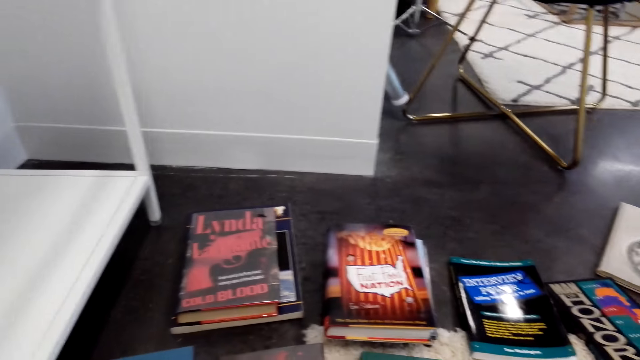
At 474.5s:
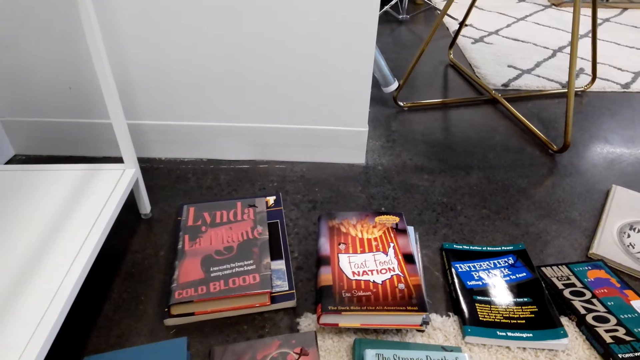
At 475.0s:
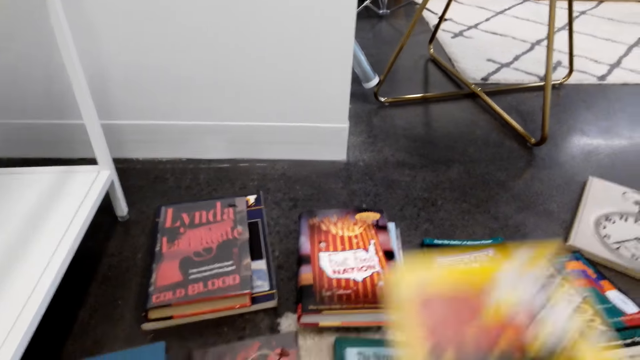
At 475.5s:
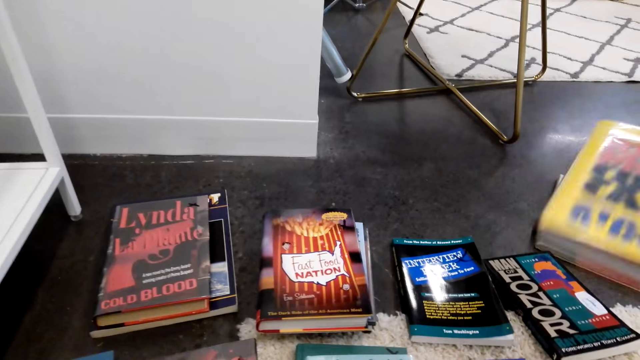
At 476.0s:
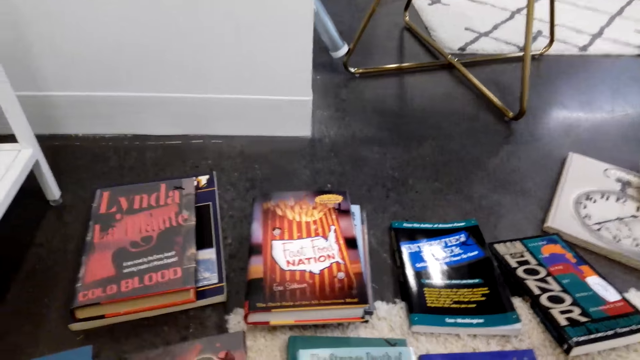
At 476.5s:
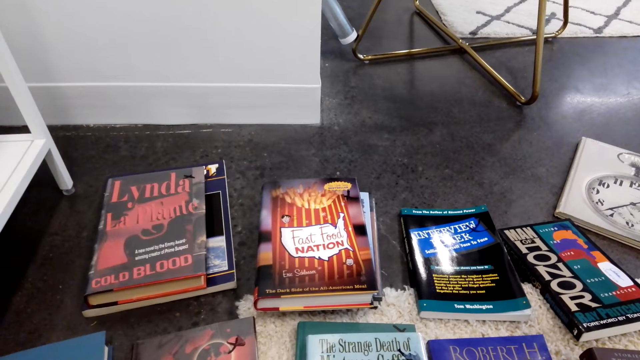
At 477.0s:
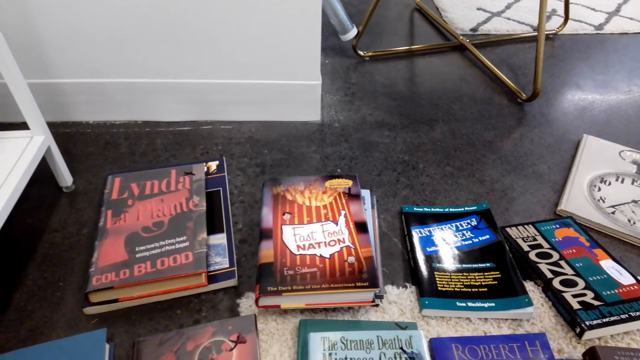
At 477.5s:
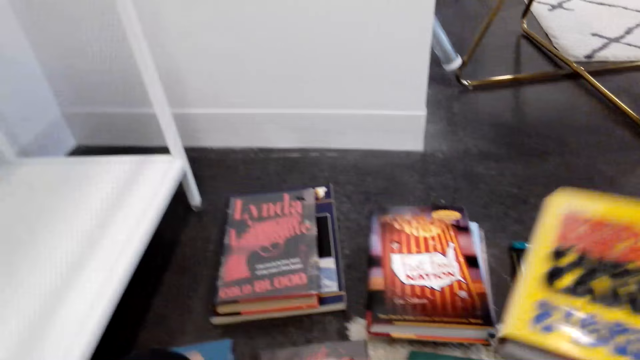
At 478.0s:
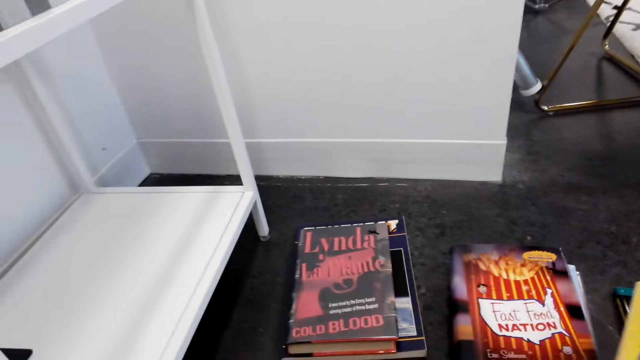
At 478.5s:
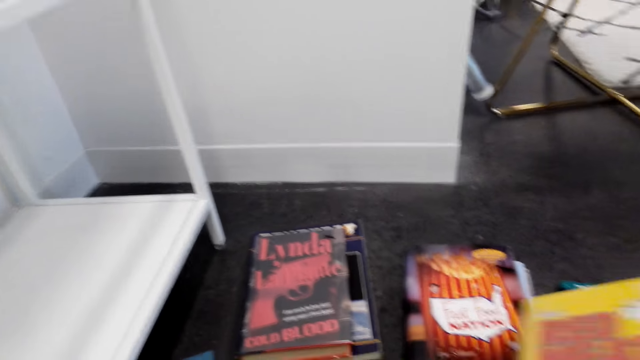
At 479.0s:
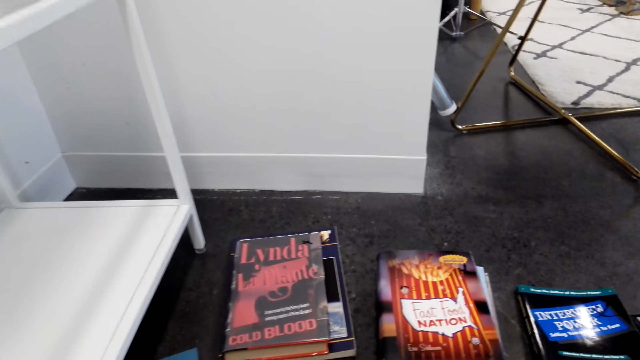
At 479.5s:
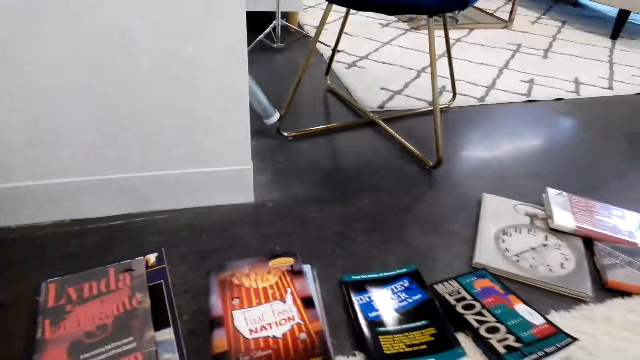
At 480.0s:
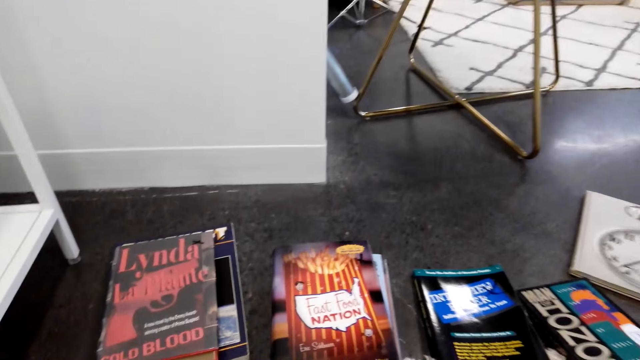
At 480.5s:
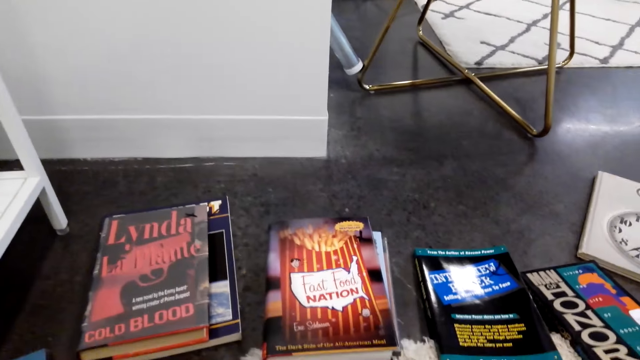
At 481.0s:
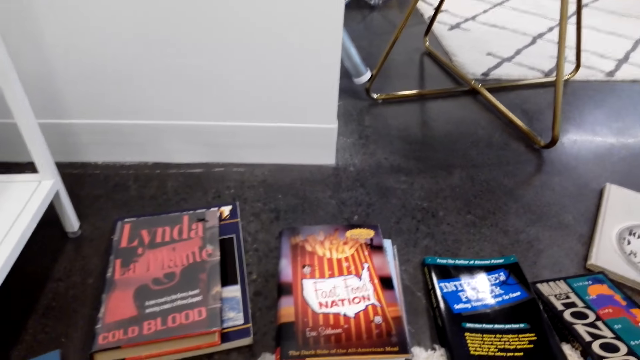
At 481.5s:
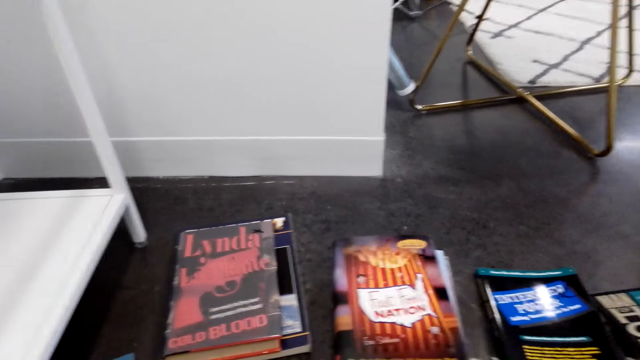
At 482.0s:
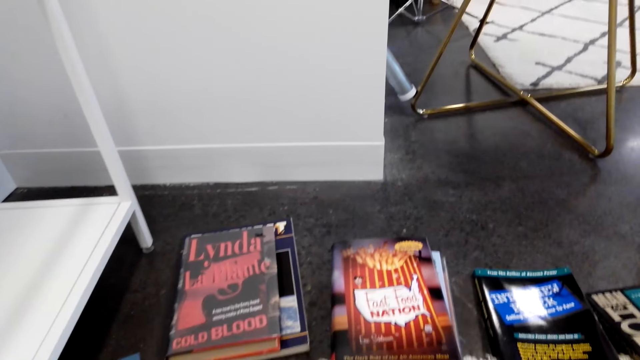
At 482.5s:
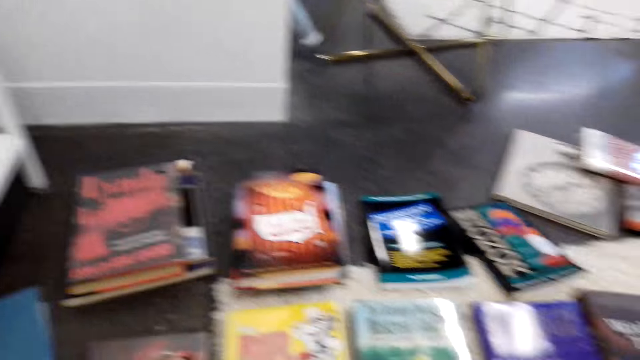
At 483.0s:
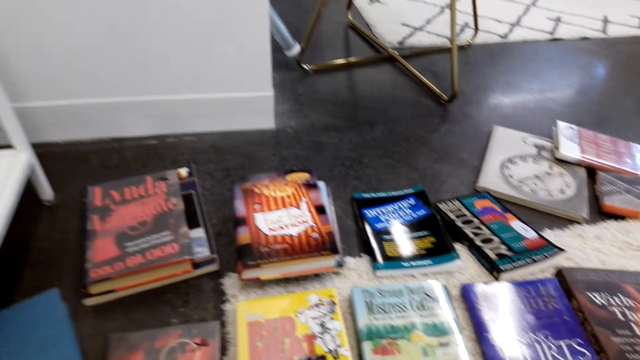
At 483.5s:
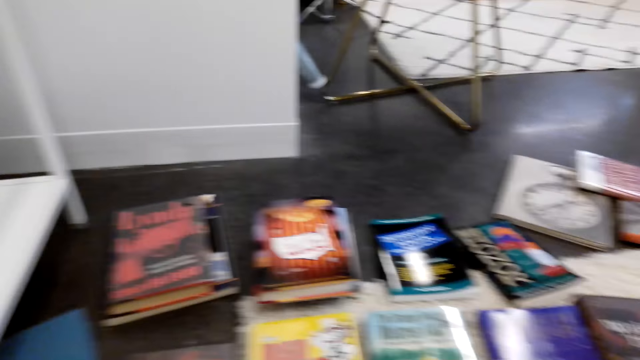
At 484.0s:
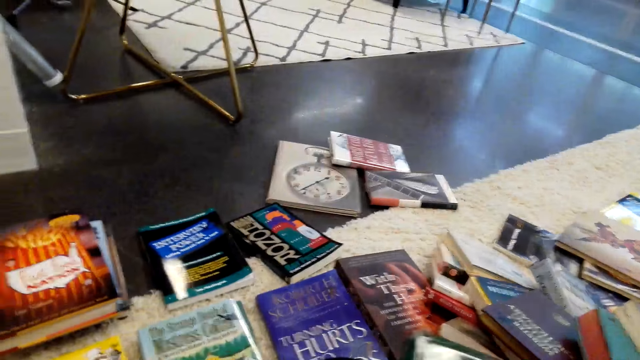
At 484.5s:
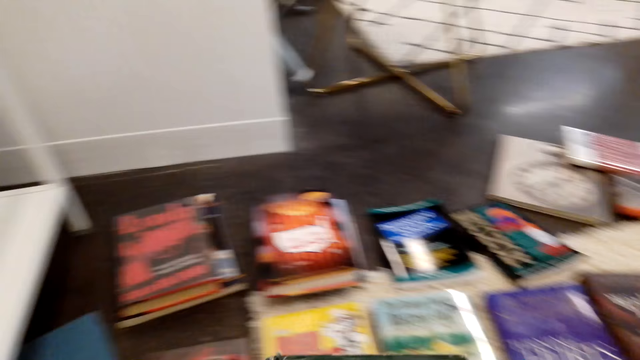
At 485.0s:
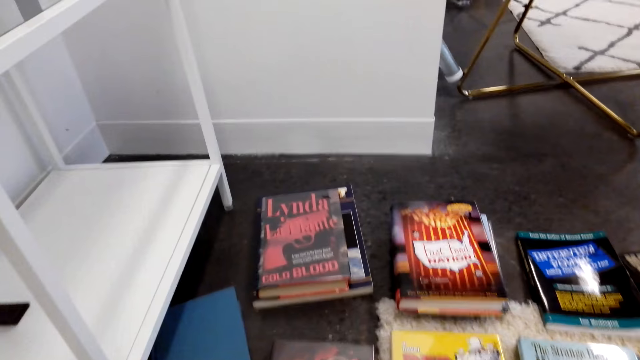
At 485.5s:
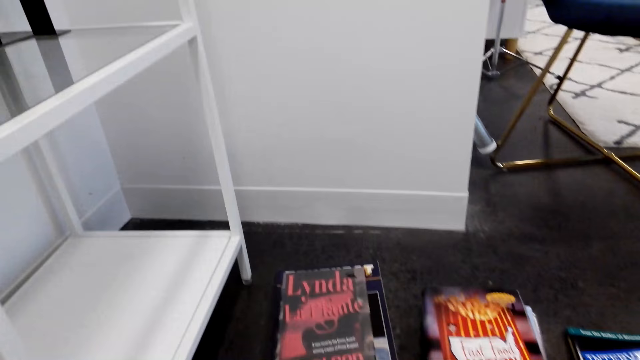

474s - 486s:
The camera wearer moves a book.

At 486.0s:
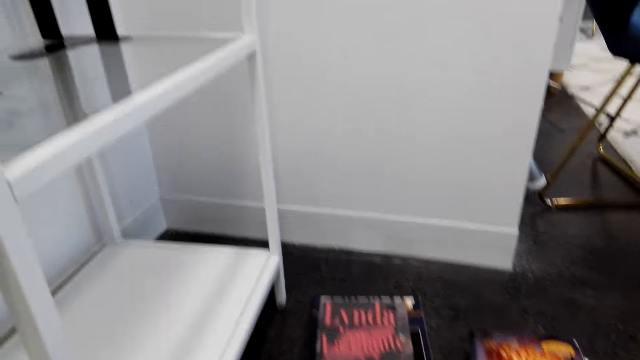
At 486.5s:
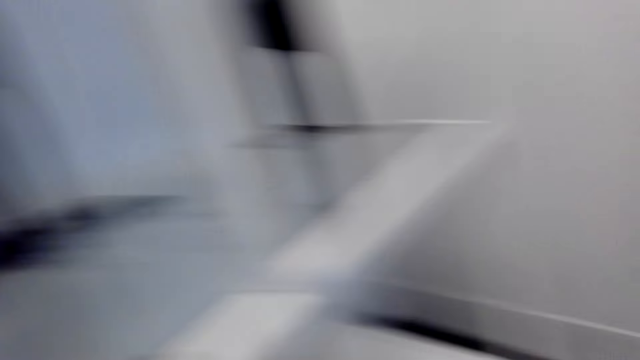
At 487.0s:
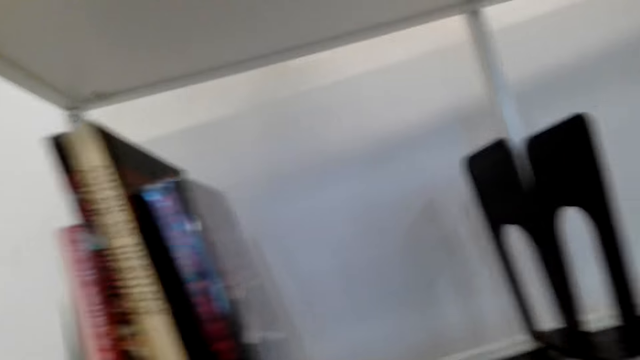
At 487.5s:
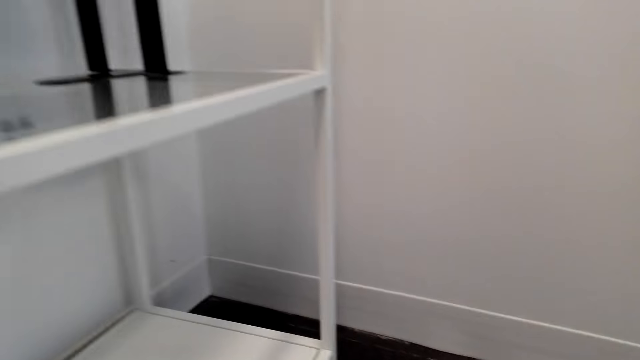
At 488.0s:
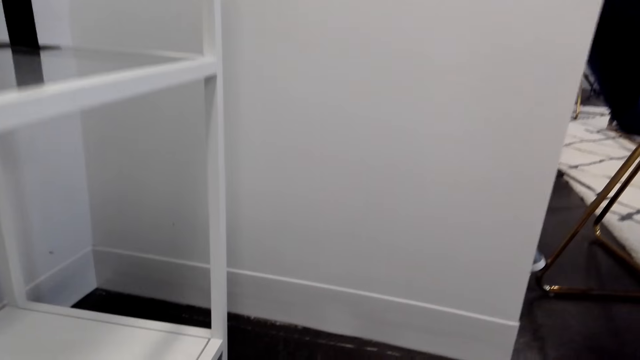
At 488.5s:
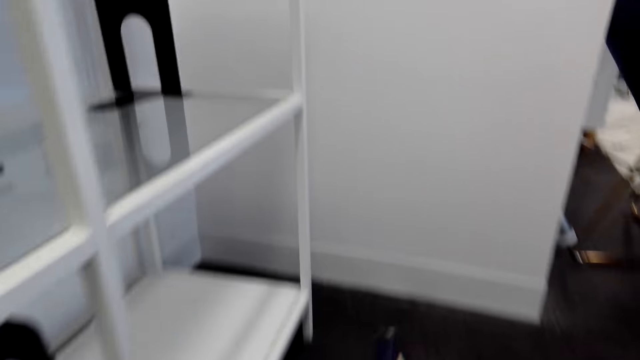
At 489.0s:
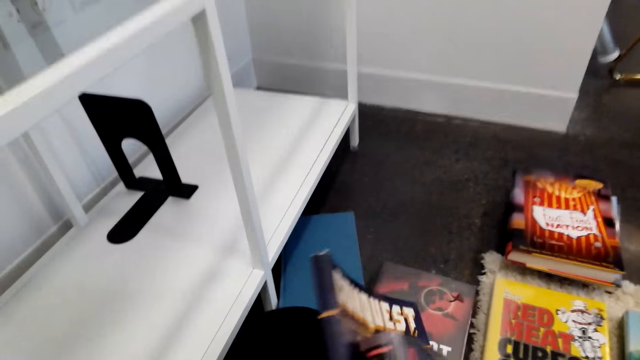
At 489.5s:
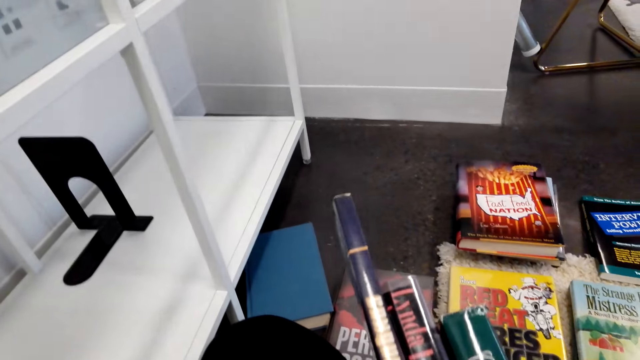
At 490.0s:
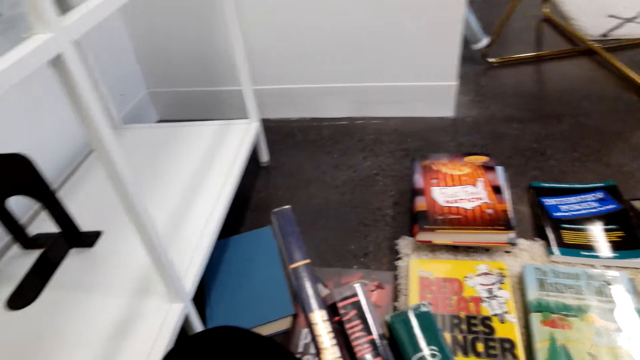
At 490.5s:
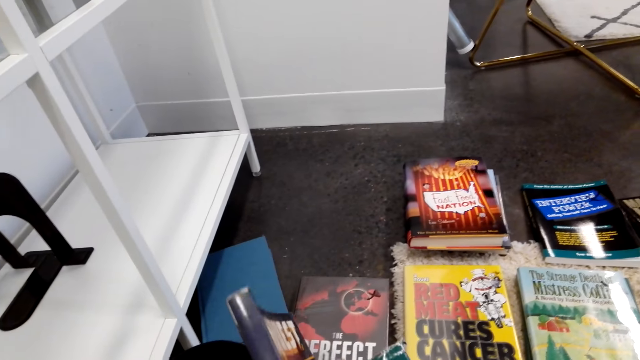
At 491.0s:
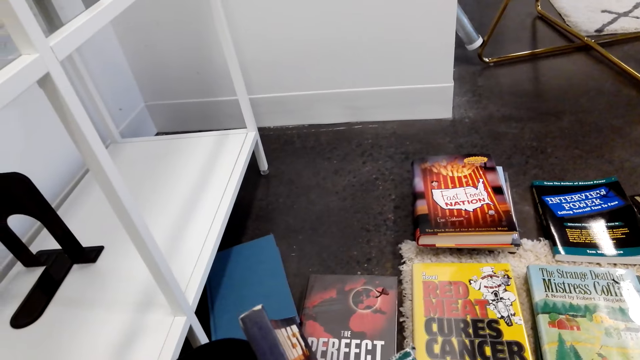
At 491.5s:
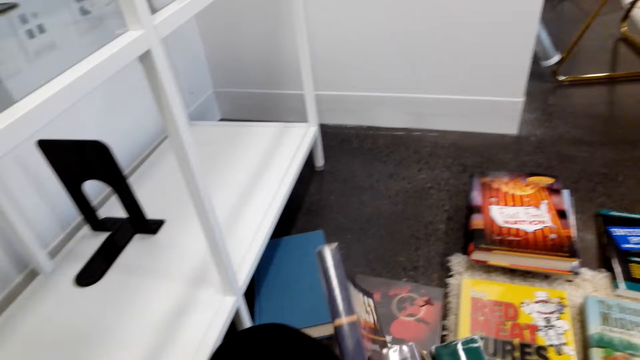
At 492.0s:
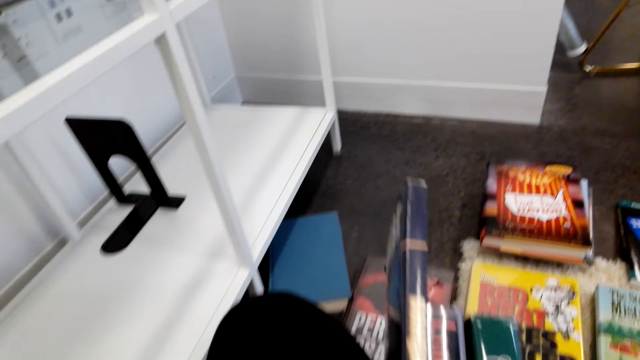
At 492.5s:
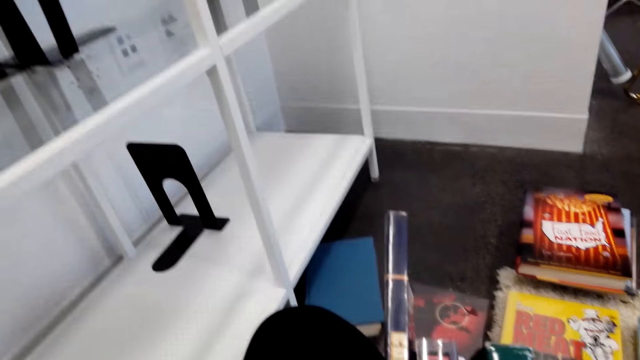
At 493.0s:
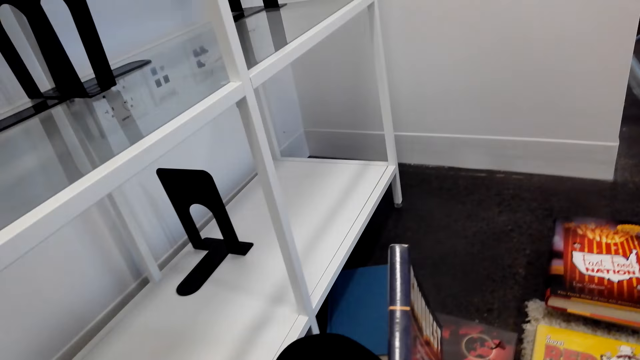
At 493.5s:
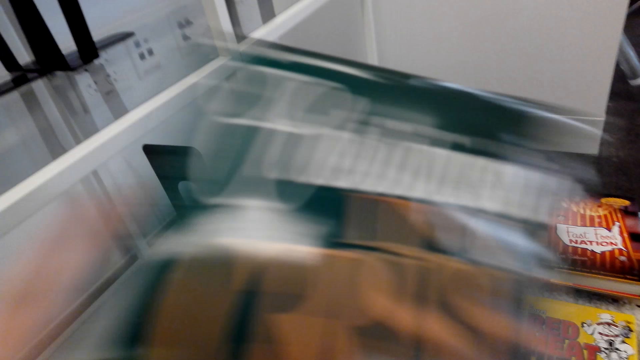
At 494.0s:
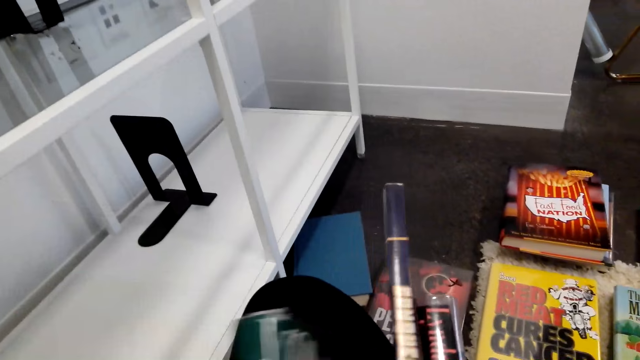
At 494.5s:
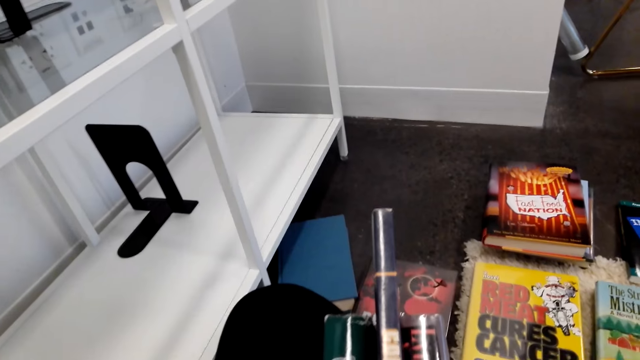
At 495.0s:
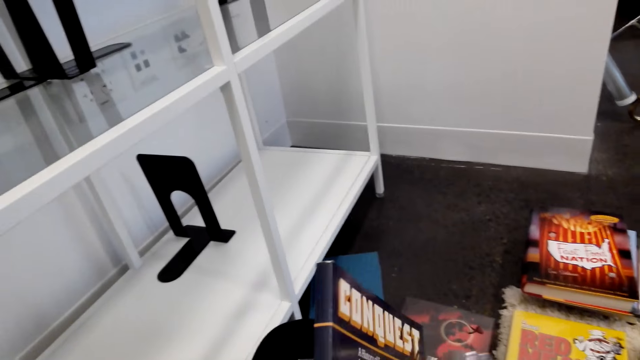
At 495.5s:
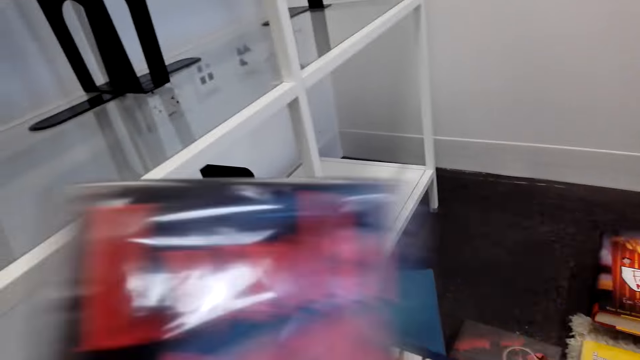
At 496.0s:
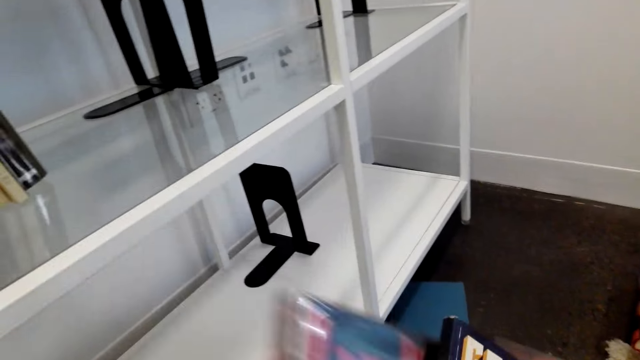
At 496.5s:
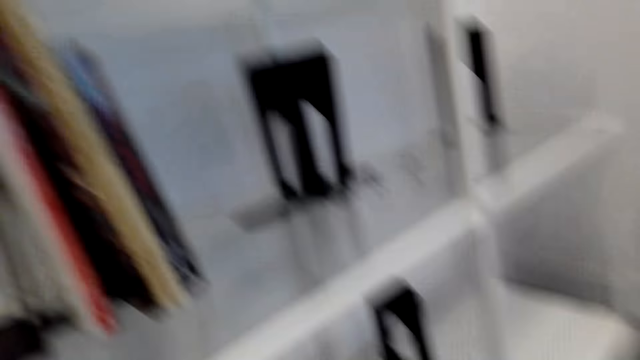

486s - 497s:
The camera wearer looks at the books. They arrange the books.
